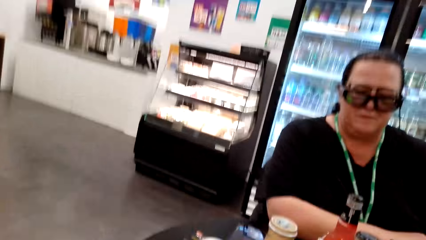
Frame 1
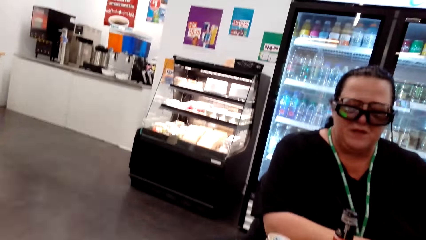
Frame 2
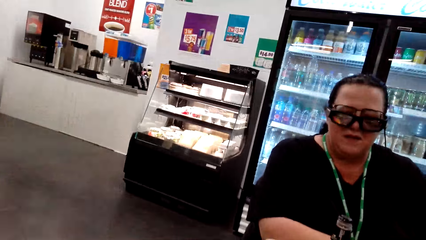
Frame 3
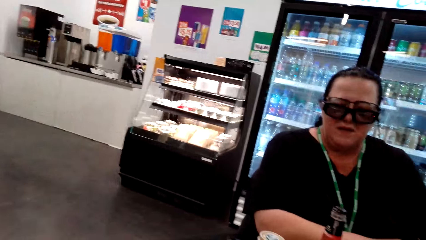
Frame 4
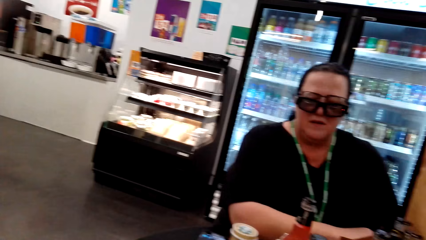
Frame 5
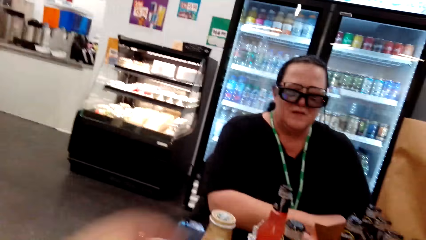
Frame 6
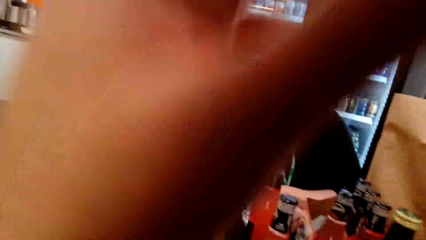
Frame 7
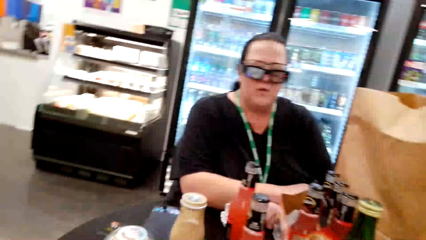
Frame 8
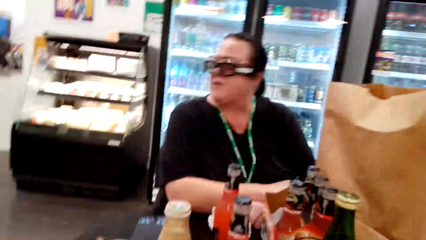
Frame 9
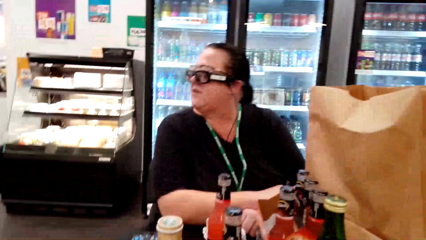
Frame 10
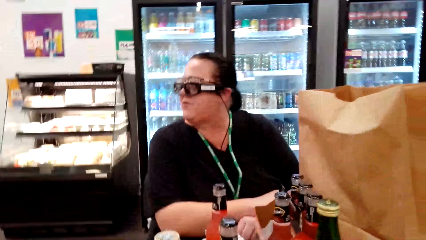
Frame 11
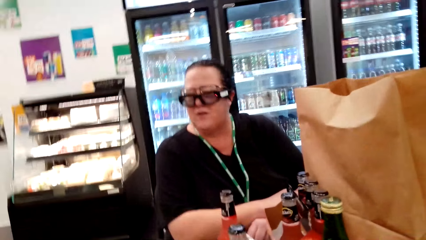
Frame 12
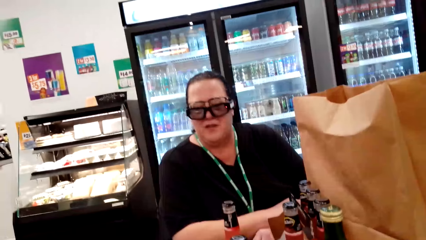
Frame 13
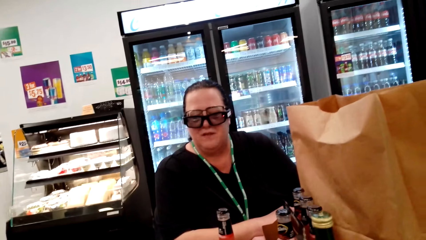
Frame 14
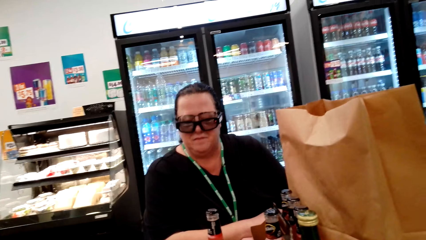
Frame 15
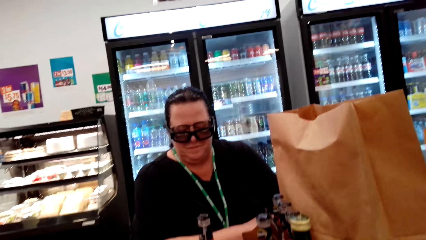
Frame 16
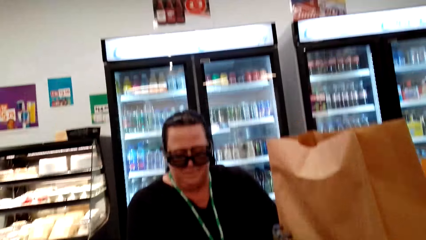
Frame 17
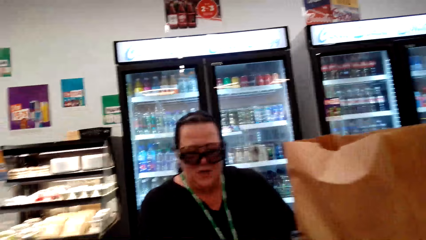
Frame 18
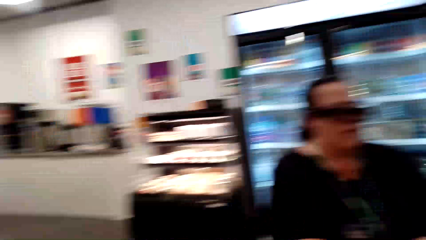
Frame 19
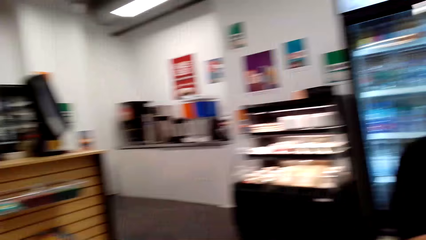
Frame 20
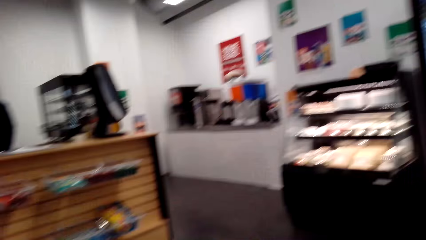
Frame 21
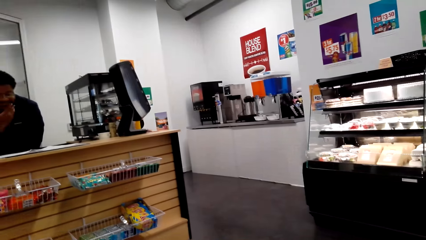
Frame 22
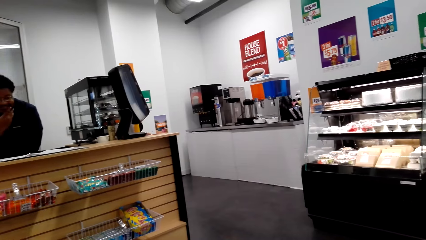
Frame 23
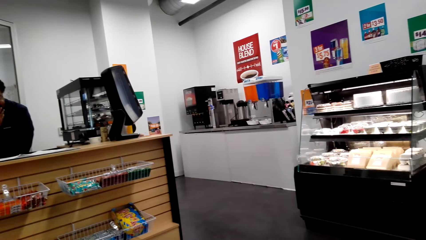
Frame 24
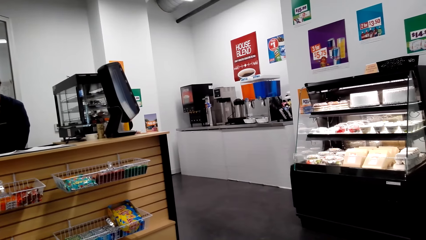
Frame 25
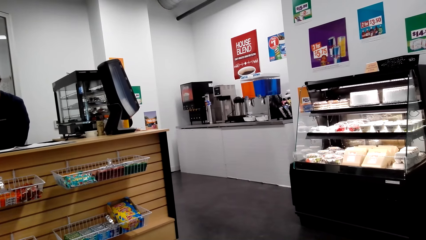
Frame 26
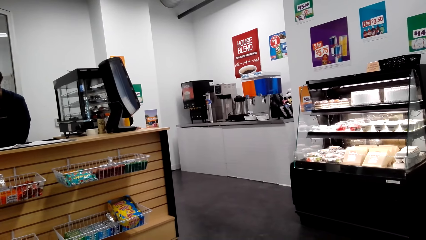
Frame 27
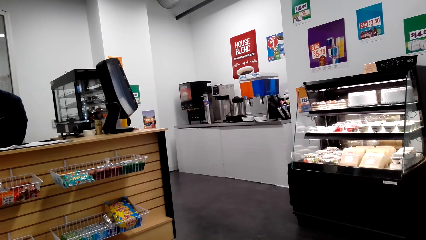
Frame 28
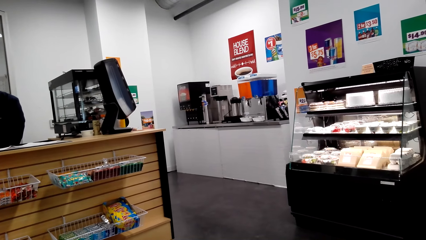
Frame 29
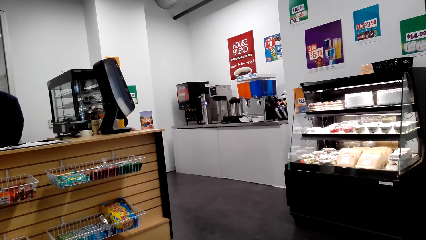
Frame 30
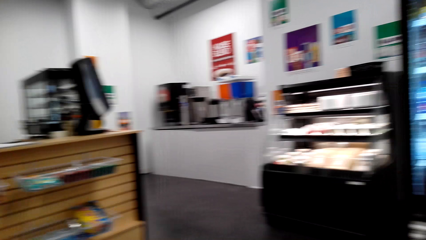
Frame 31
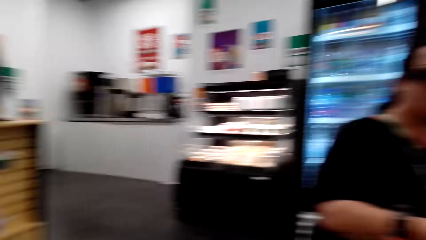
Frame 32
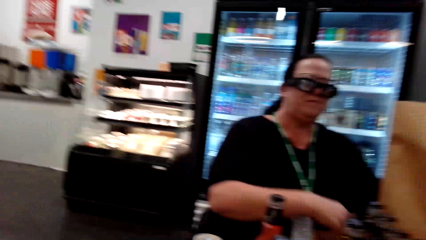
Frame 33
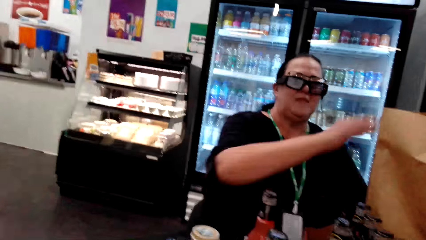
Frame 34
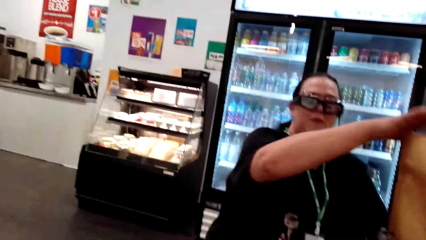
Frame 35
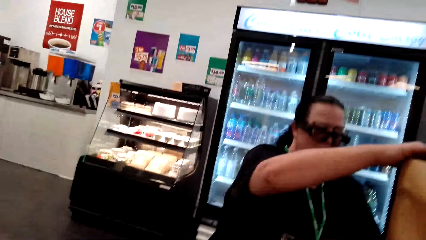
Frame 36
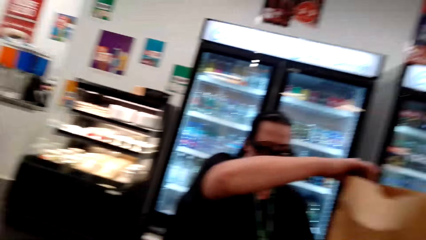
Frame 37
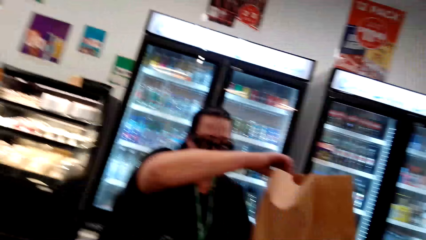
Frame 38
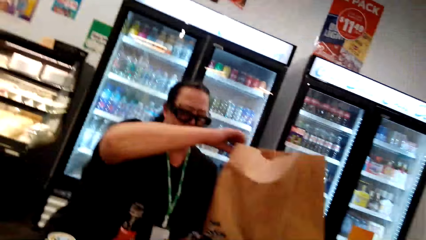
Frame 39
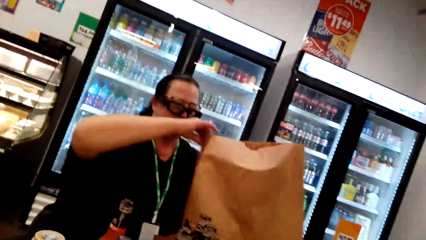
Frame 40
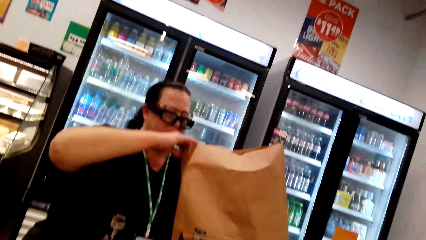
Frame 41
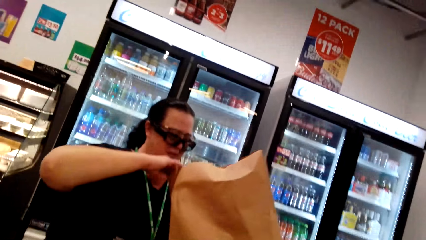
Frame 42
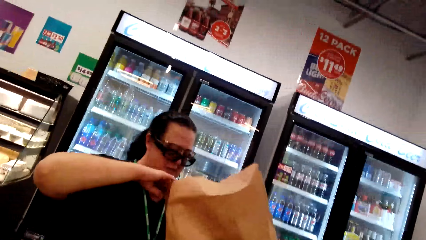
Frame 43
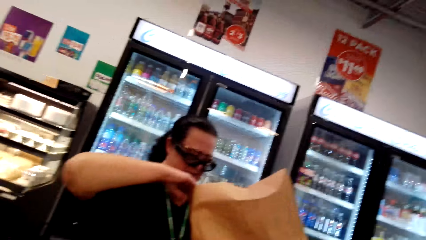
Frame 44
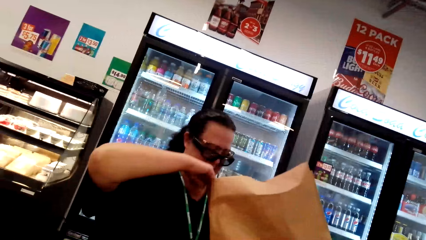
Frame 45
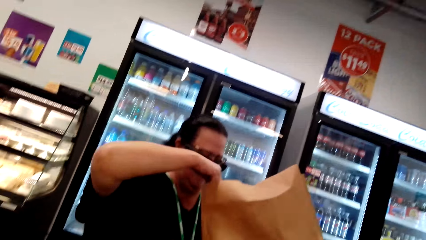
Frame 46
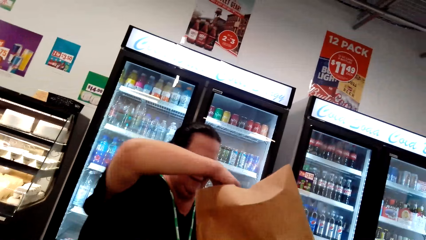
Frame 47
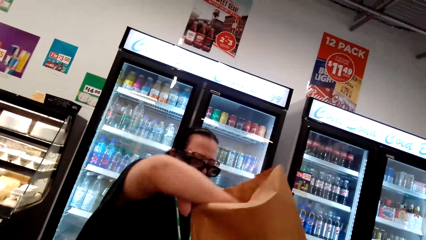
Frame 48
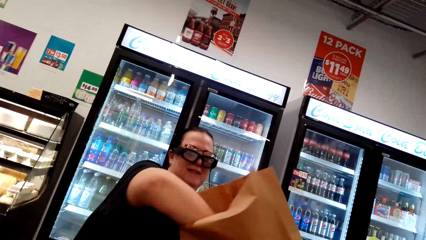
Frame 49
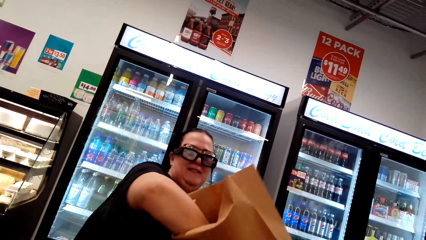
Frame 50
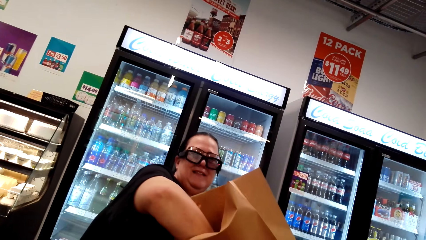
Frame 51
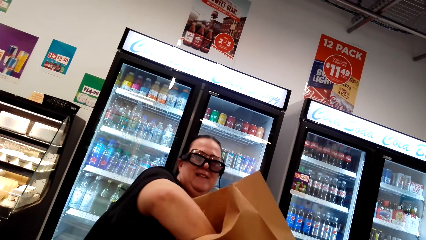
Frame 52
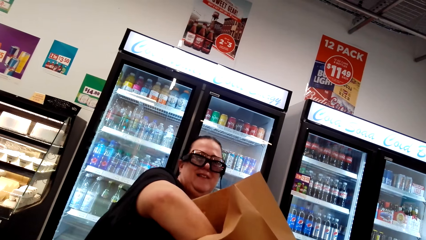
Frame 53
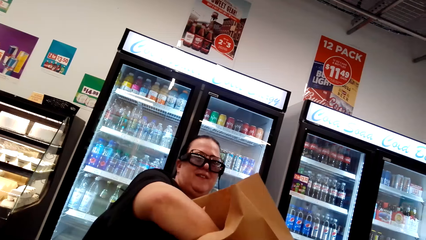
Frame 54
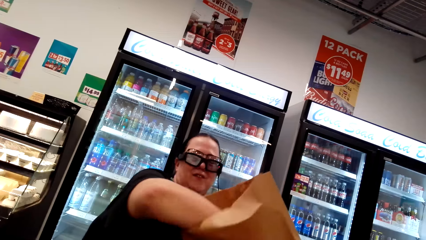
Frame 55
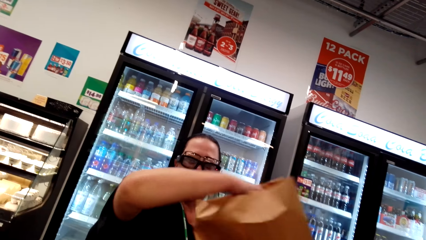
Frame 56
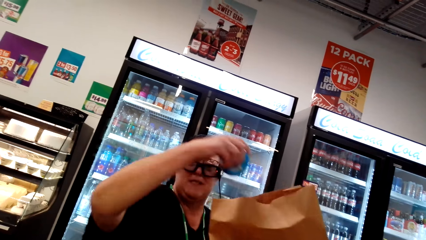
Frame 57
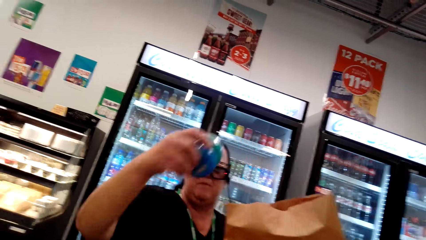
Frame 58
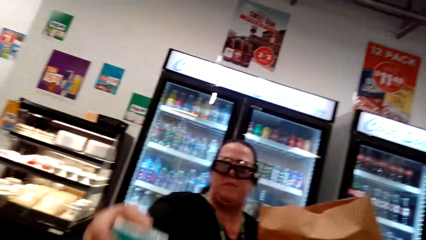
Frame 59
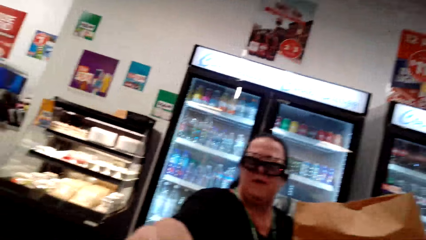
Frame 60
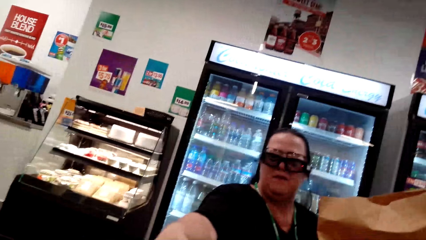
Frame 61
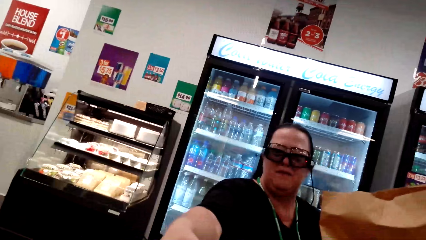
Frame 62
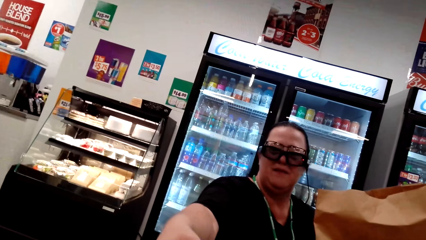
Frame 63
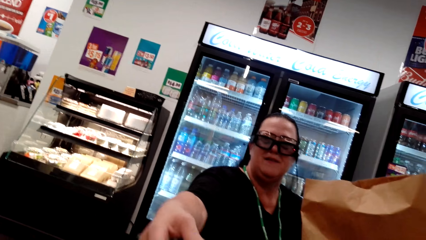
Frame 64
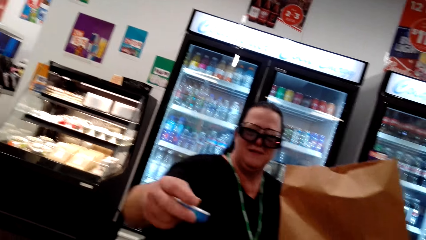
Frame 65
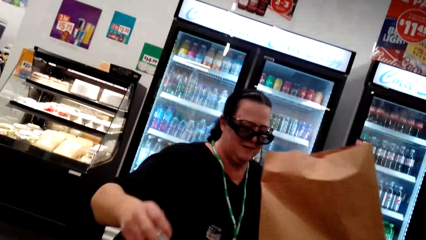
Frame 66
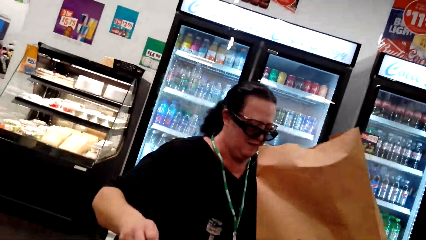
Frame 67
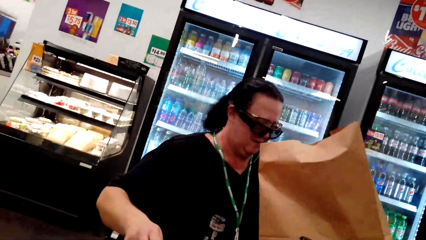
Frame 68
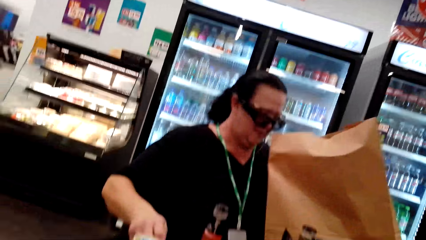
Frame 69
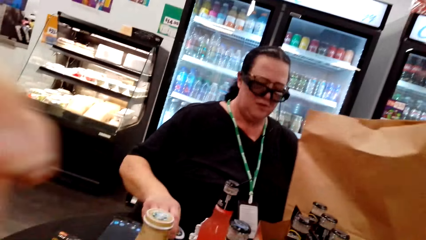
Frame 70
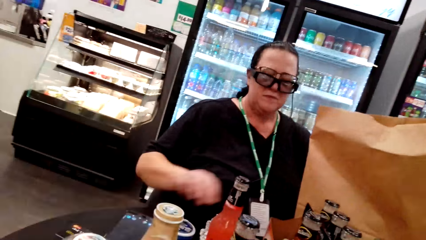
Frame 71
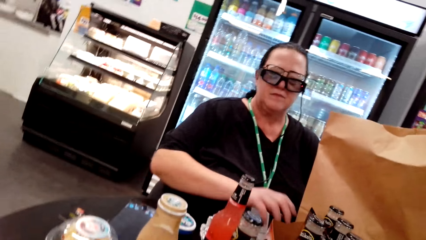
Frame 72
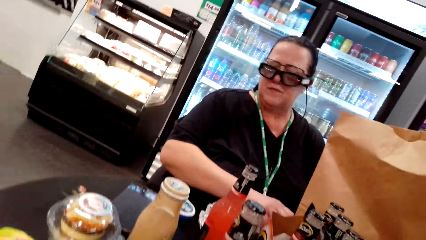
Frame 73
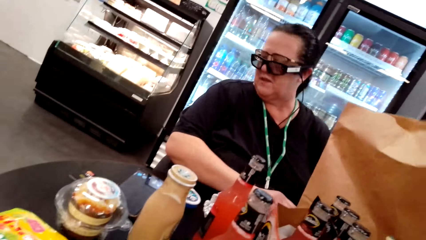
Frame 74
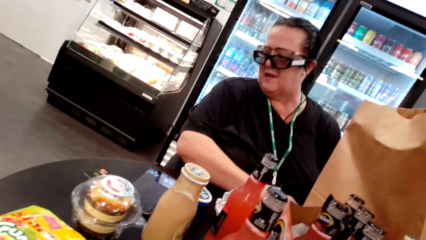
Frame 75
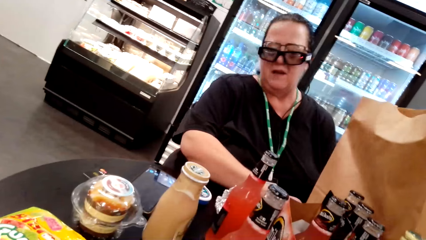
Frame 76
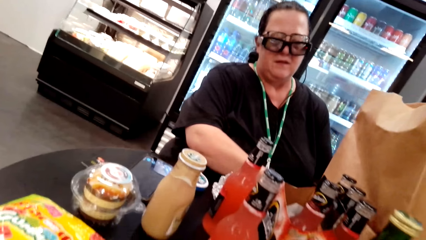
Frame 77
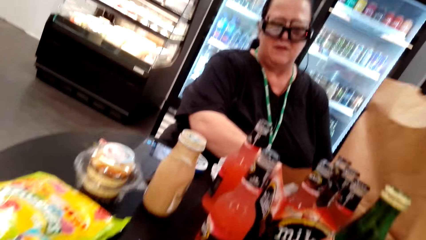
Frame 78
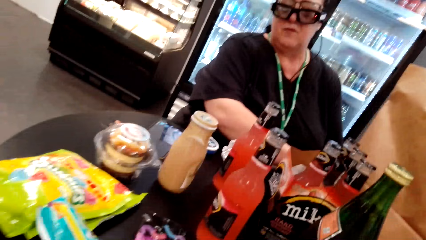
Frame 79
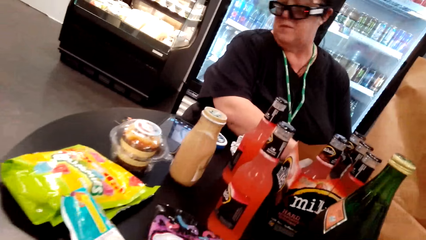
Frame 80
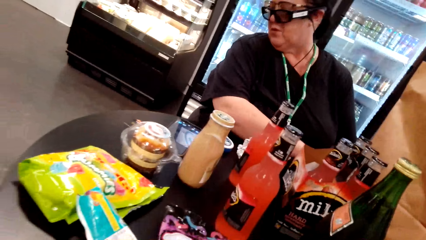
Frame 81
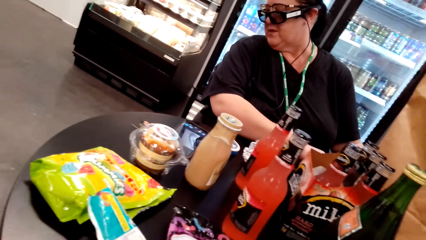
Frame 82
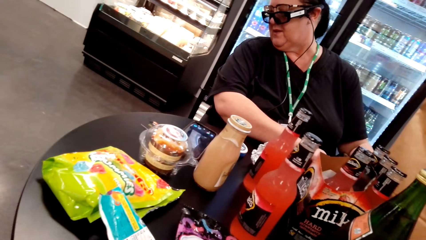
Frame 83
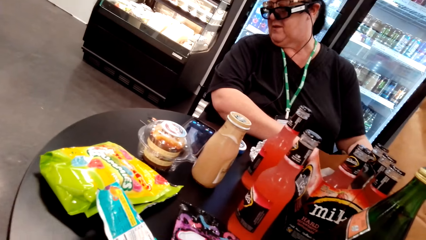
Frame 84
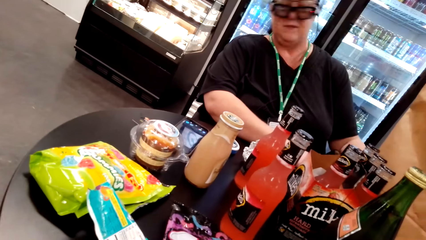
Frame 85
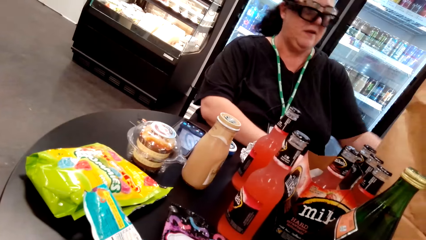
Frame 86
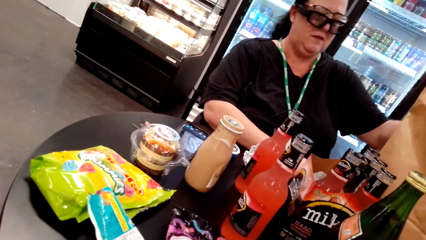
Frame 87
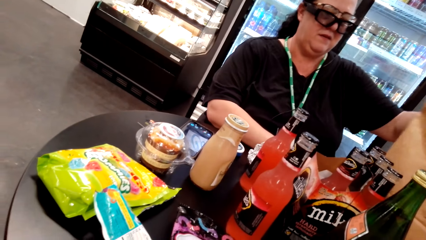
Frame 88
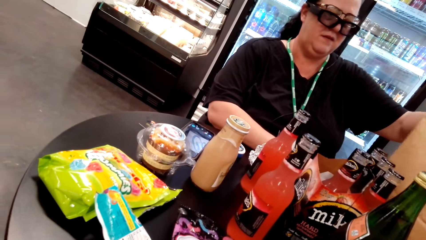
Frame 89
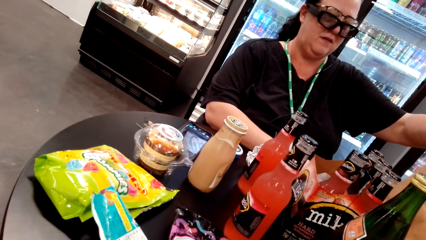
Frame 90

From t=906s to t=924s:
The woman looks to the front. The camera wearer looks at the woman. She lifts her hand. She looks at the man. The woman places her hand on the brown envelope. The woman picks up the paper. The woman picks up something in the paper, puts her hand inside the envelope and puts something aside. The camera wearer converses with the woman. The woman looks through the envelope, puts her hand on the table and pulls the envelope while looking aside. The camera wearer looks at the woman.
